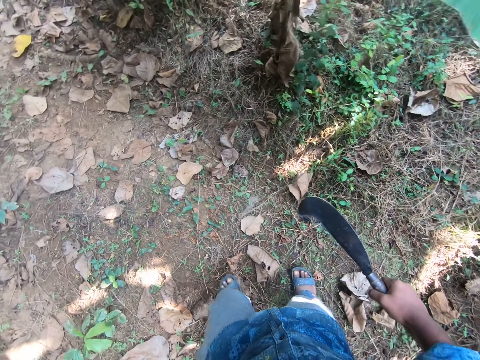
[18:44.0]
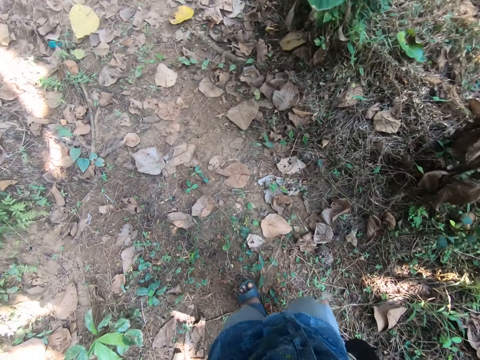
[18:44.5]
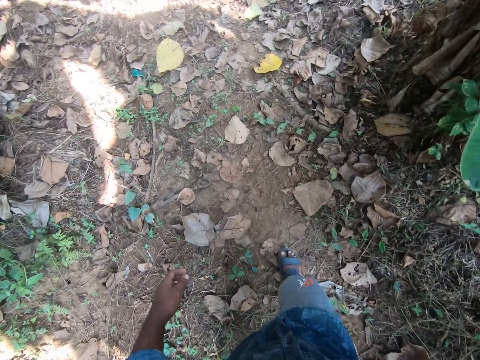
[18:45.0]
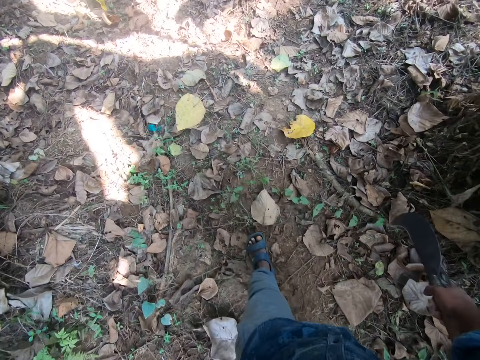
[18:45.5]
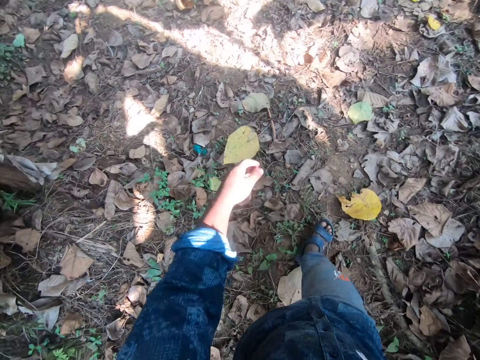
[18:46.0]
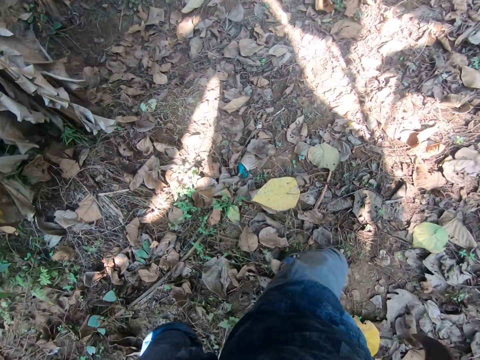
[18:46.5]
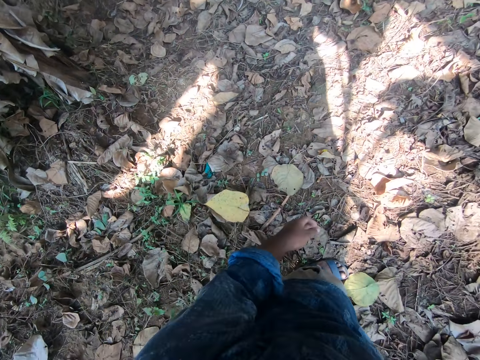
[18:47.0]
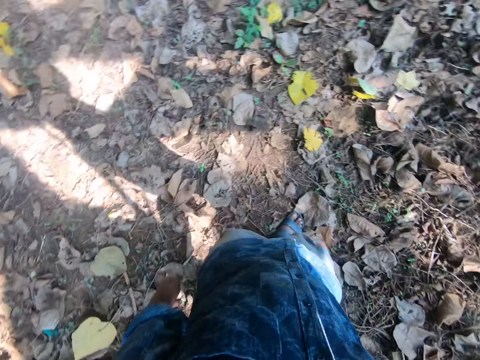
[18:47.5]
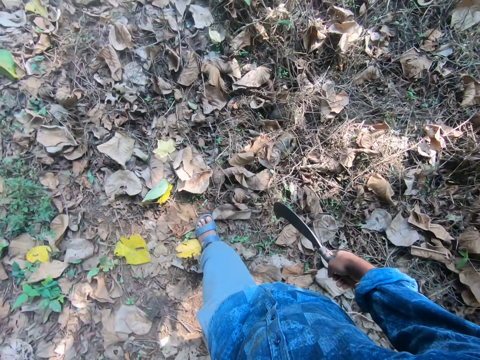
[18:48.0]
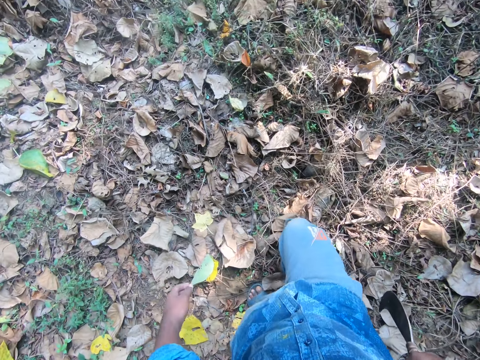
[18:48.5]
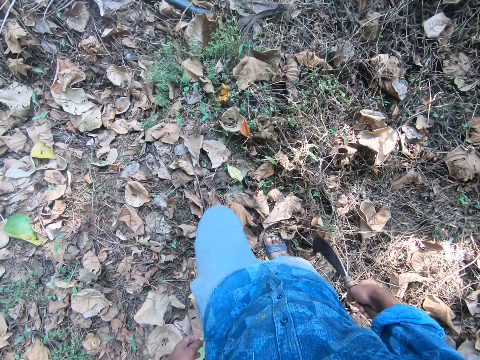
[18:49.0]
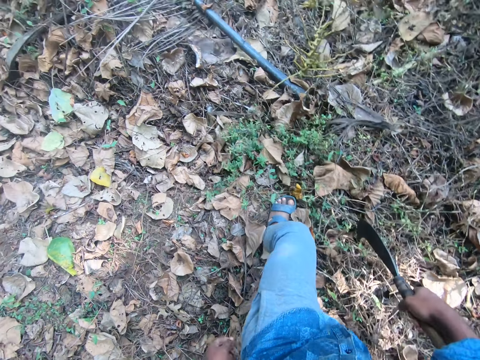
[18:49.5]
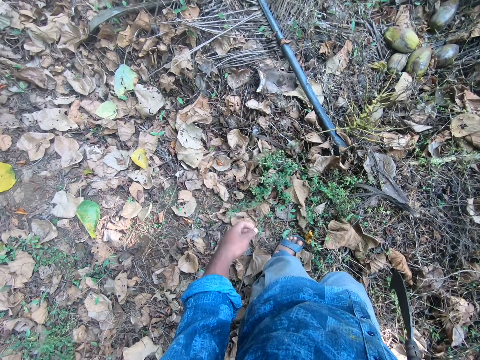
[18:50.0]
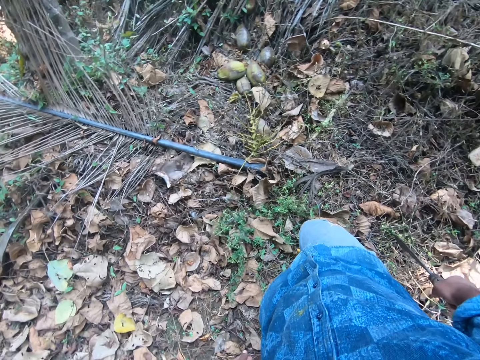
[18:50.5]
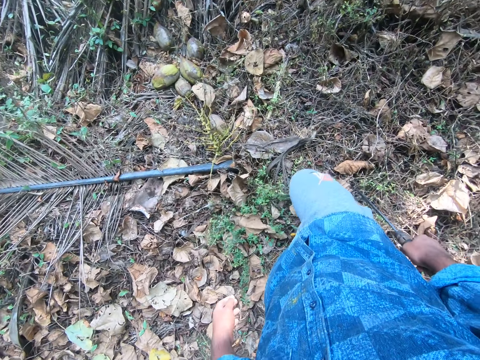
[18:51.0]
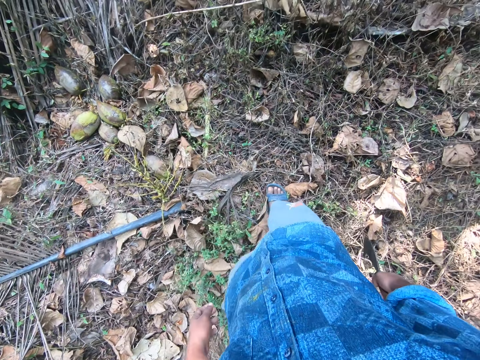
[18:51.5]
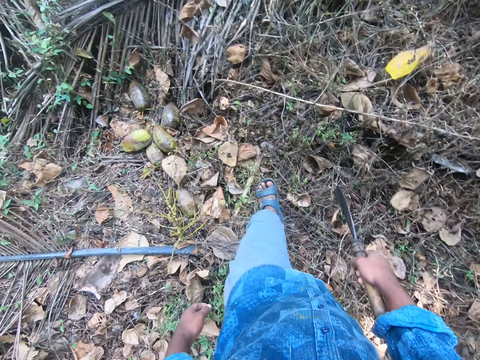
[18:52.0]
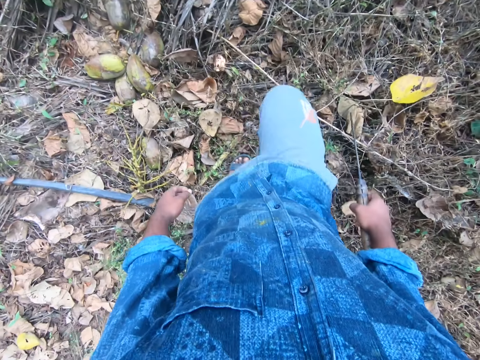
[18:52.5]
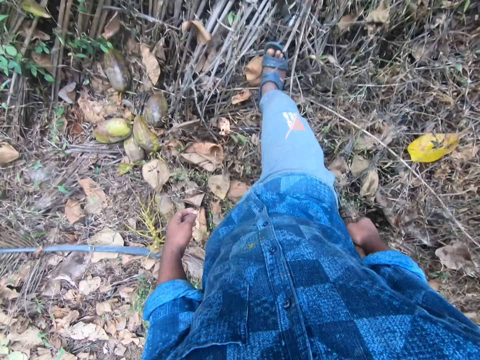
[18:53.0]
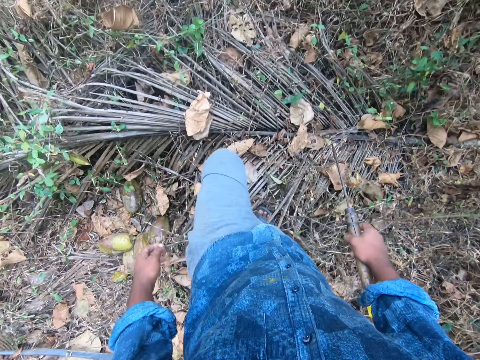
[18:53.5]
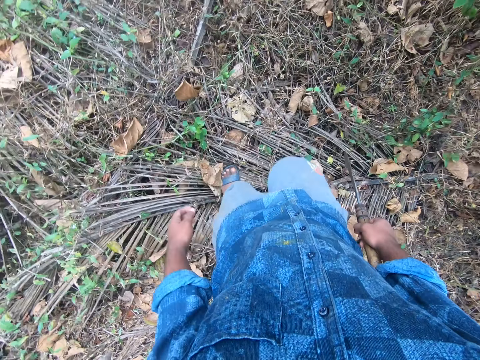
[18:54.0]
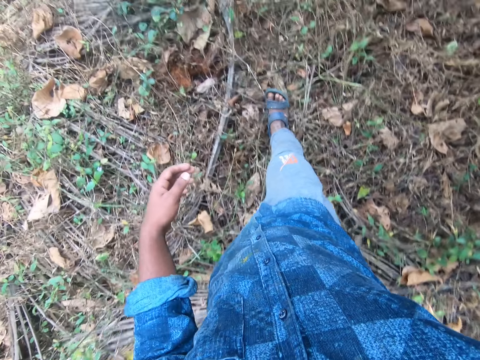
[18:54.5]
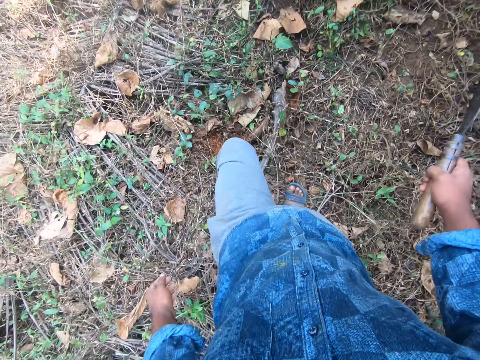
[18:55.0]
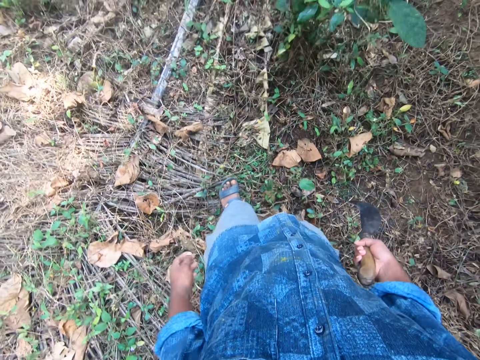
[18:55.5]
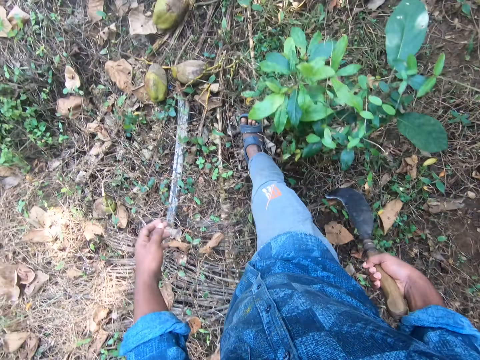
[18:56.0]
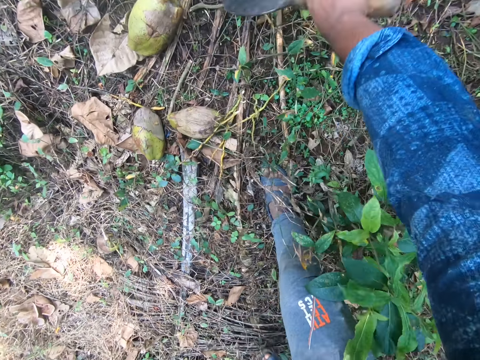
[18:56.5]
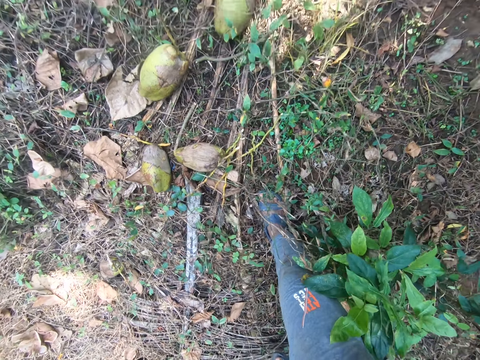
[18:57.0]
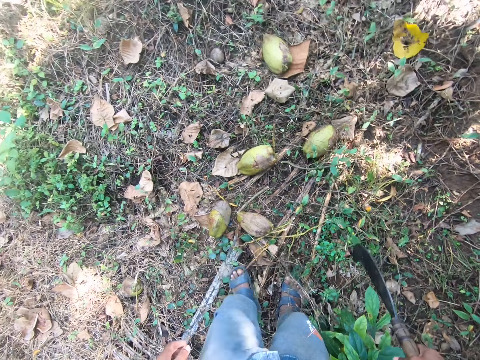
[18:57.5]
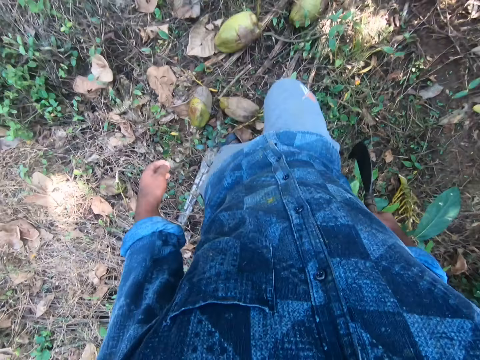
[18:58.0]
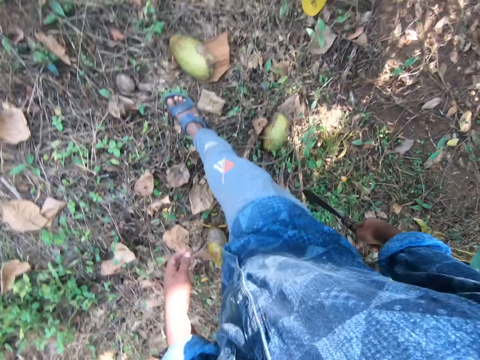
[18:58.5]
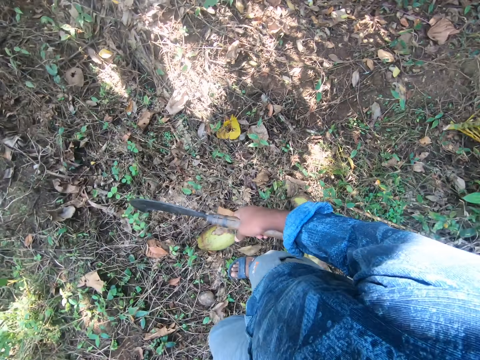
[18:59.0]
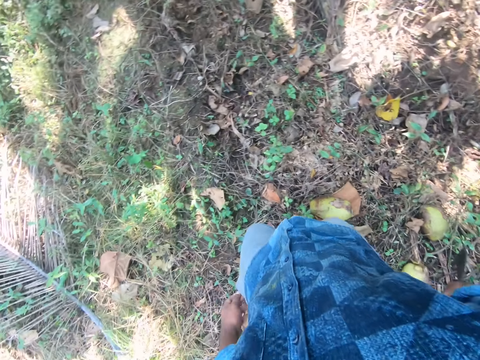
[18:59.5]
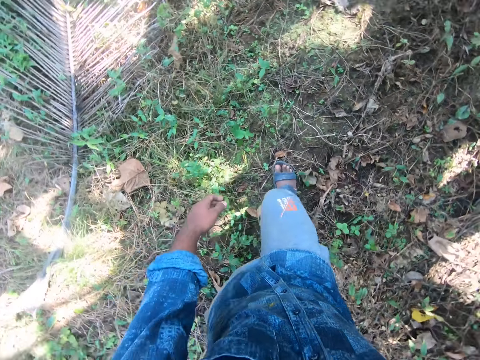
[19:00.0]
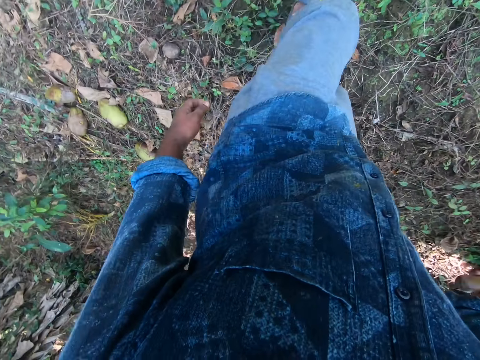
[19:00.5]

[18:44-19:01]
The camera wearer looks around. He walks around. He looks around. He walks around. He adjusts leaves on the ground with the sickle in his right hand. He walks around. He walks around again. He looks around.

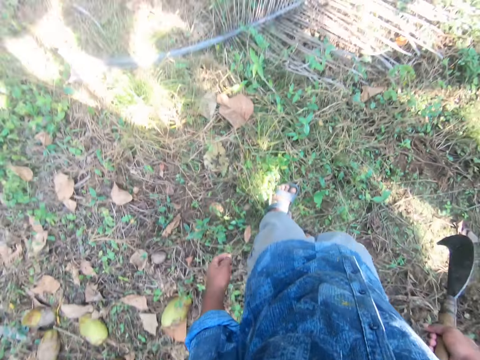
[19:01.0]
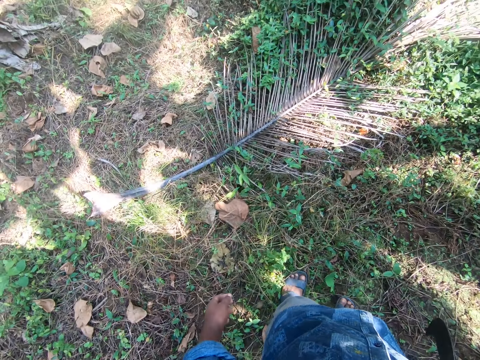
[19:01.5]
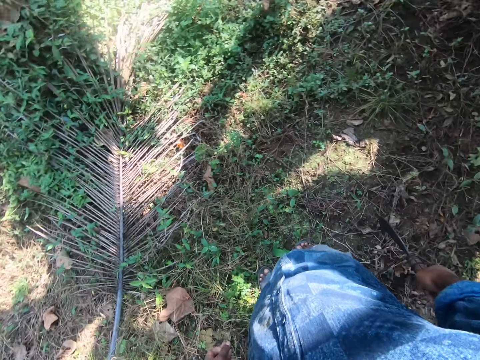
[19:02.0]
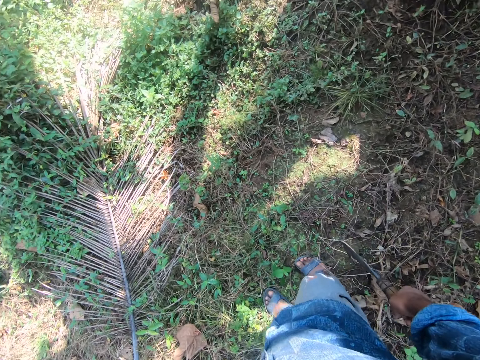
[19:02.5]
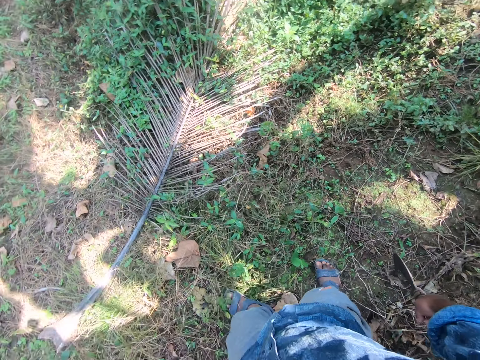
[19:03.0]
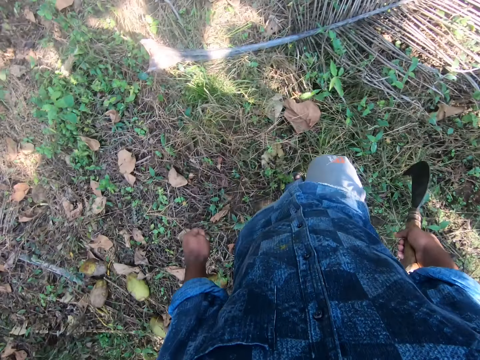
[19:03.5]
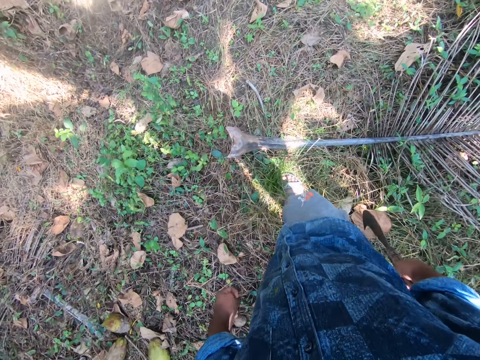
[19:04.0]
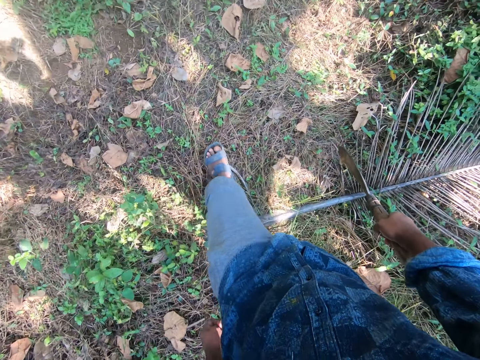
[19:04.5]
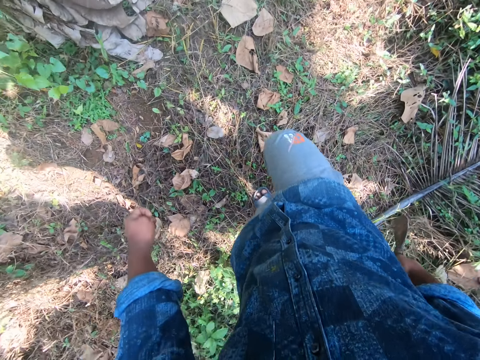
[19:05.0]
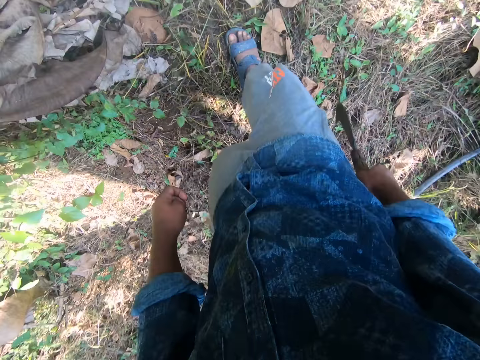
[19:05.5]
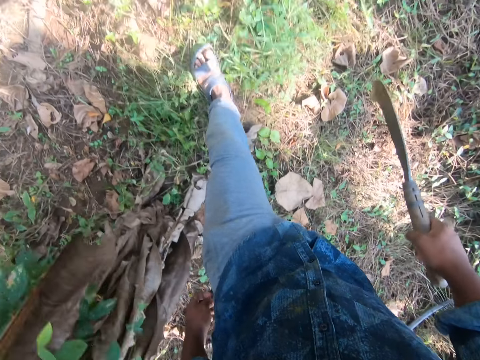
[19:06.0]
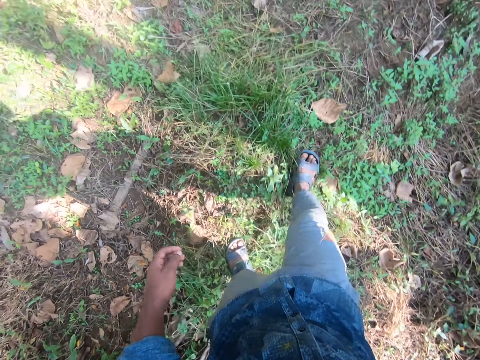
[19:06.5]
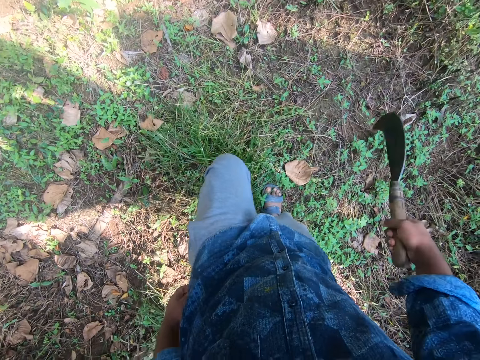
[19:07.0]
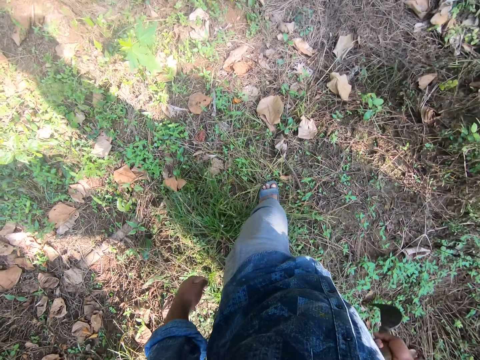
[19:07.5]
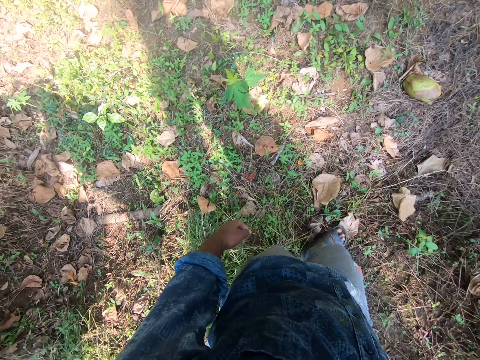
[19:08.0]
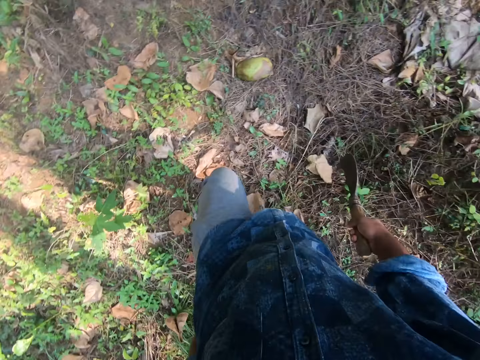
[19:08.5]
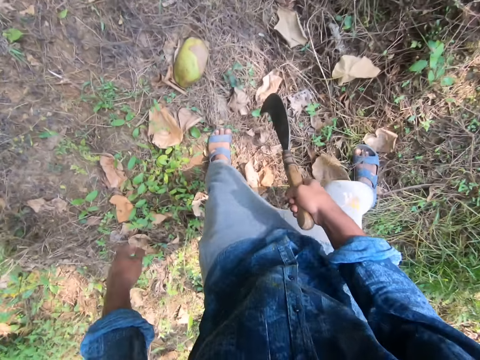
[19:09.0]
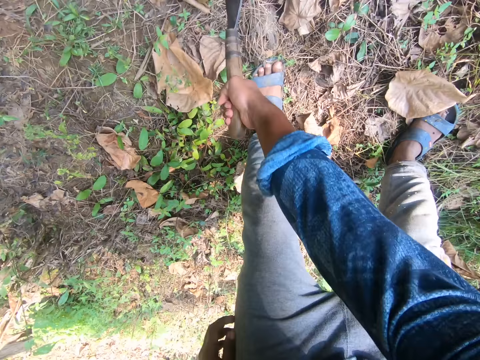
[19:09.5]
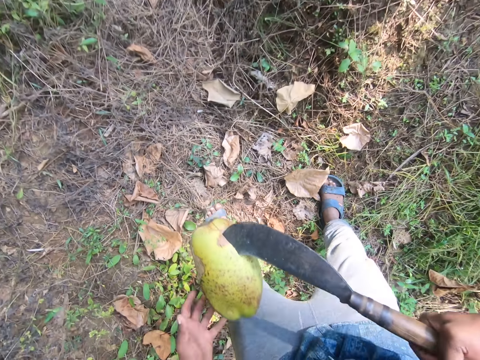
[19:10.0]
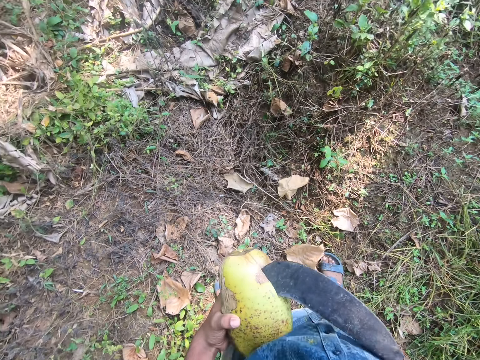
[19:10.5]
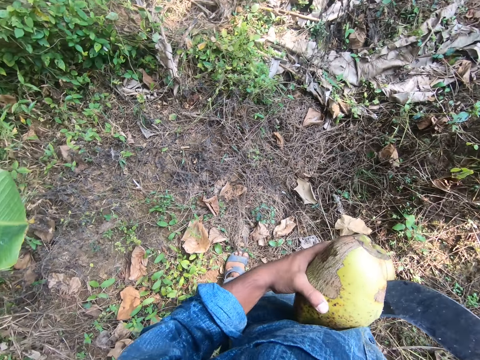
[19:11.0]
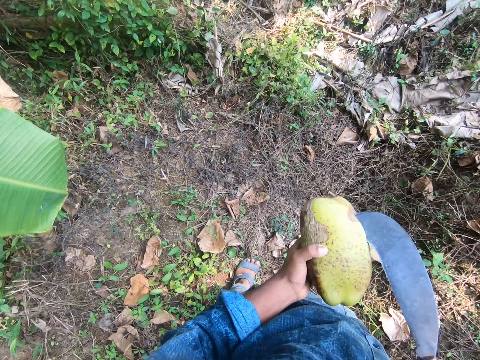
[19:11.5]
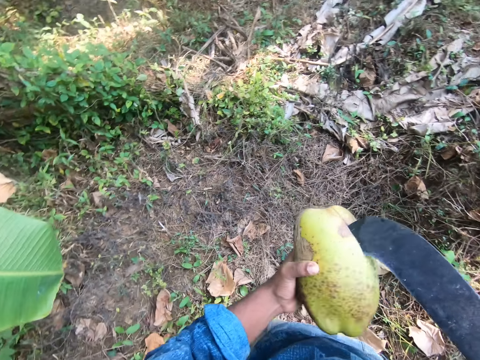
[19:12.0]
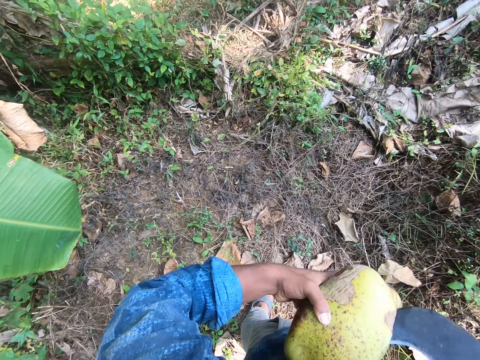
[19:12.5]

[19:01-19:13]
The camera wearer looks around. He walks around. He looks around. He picks up a coconut from the ground with the sickle in his right hand. He removes the coconut from the sickle in his right hand with his left hand.
